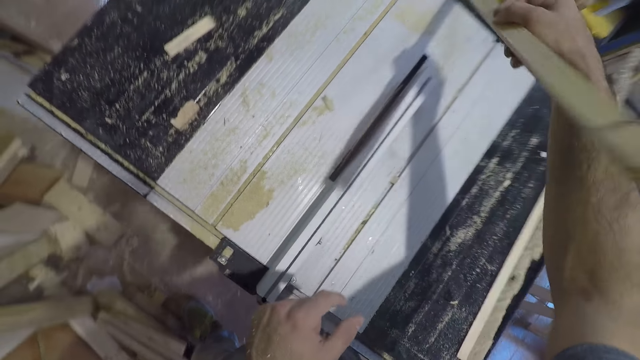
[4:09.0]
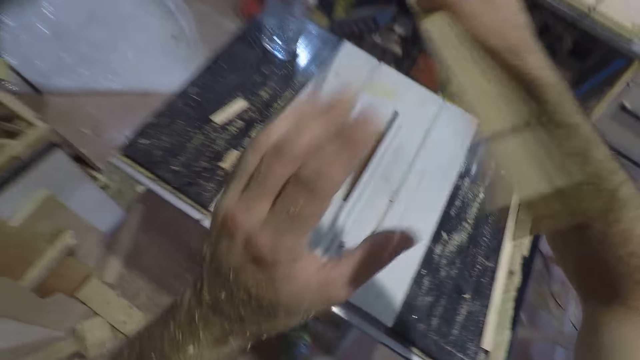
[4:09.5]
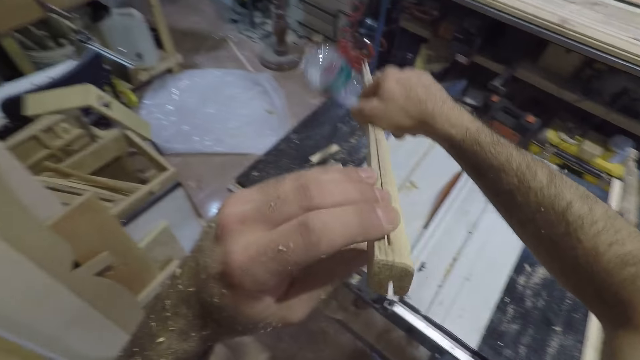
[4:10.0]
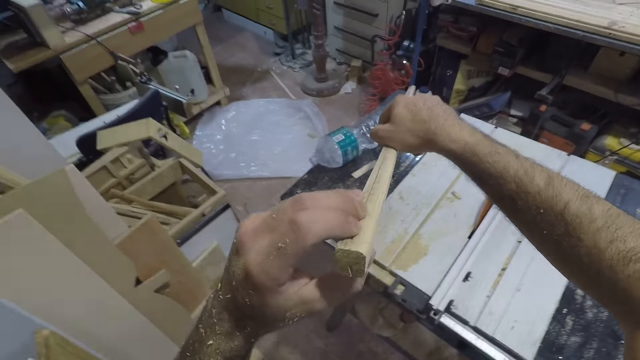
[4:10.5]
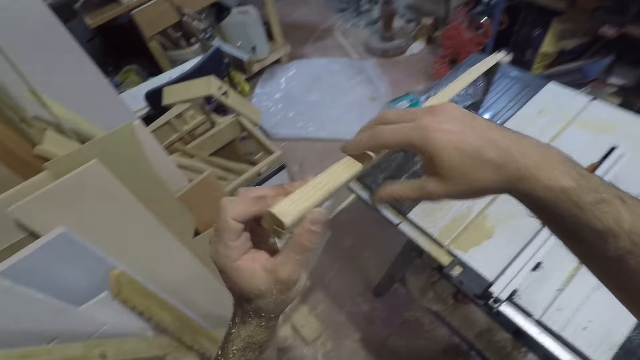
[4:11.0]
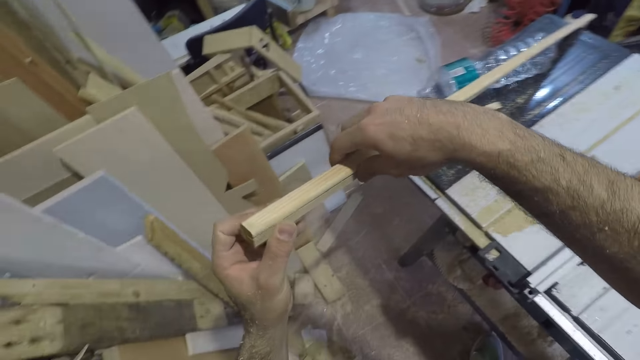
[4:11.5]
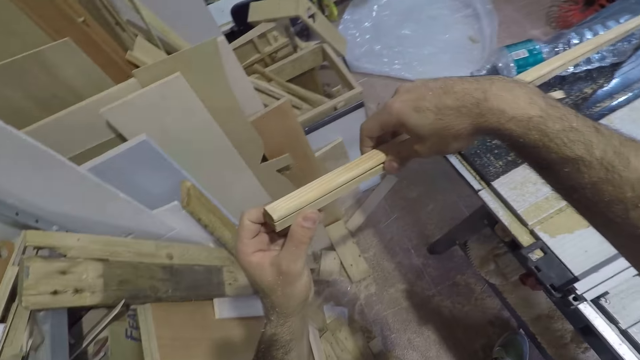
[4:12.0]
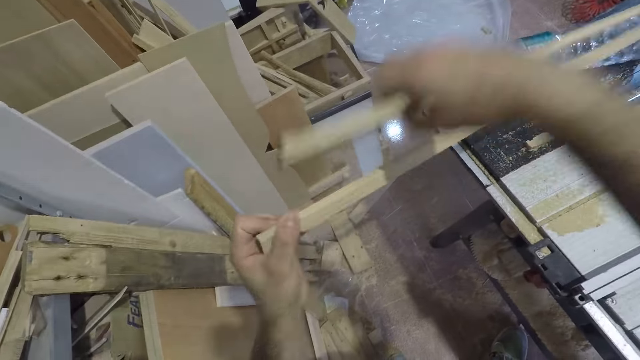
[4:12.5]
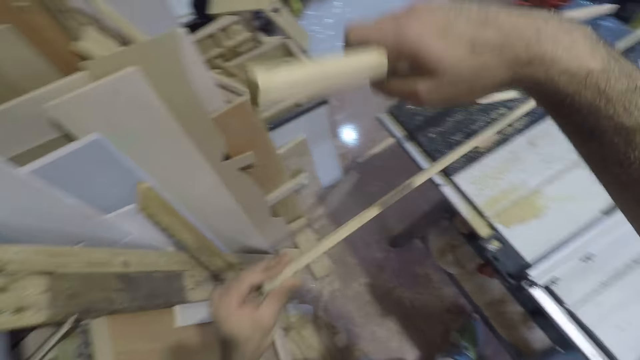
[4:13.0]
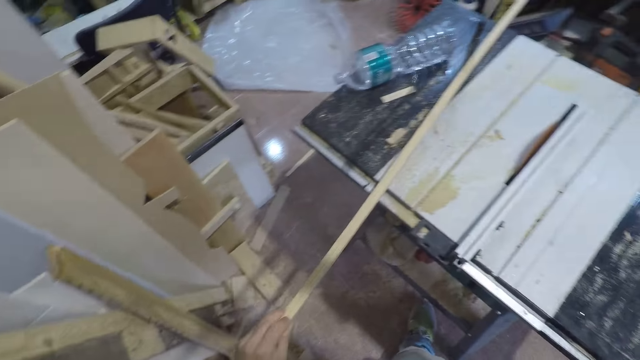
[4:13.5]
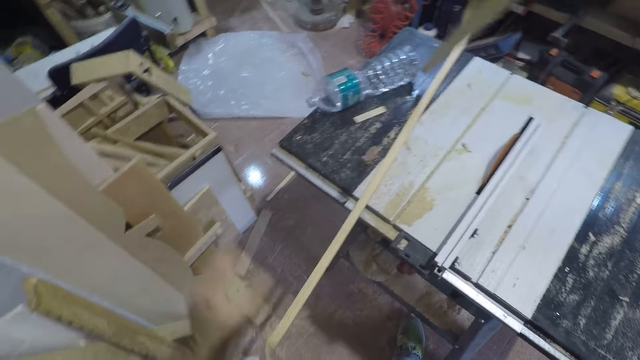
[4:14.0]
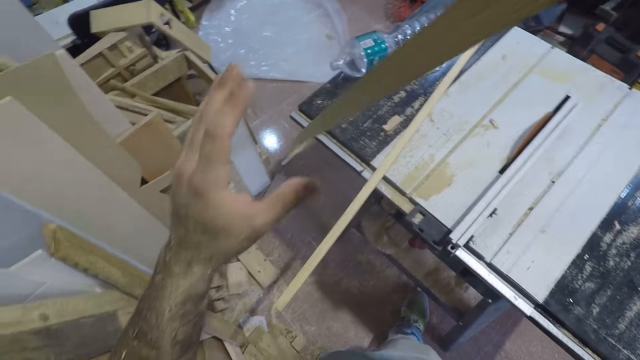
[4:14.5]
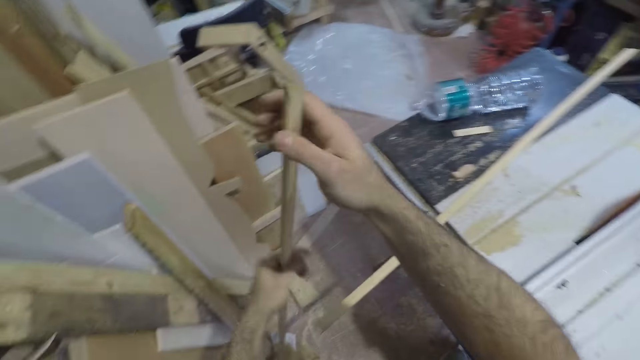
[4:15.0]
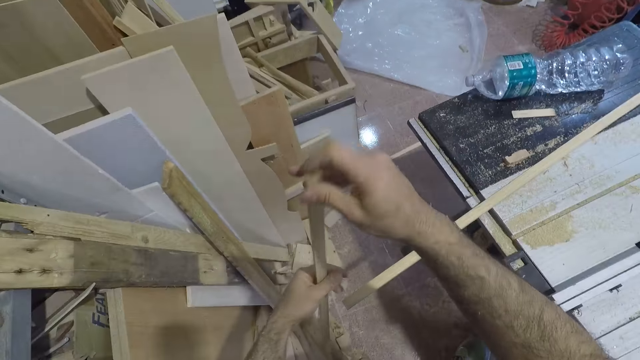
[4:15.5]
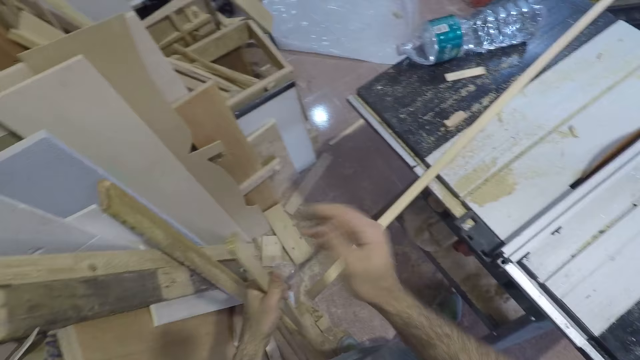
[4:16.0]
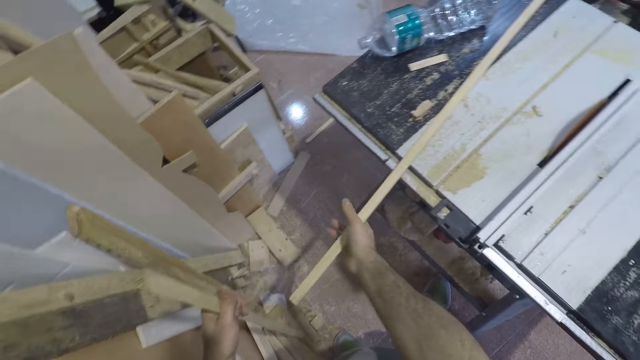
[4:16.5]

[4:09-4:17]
The camera wearer picks up the piece of wood with his right hand. He holds the piece of wood with both hands. He knocks down a water bottle with the piece of wood. He divides the wood into two. He drops the wood on the floor. He holds a piece of wood with both hands. He holds the piece of wood with his left hand.

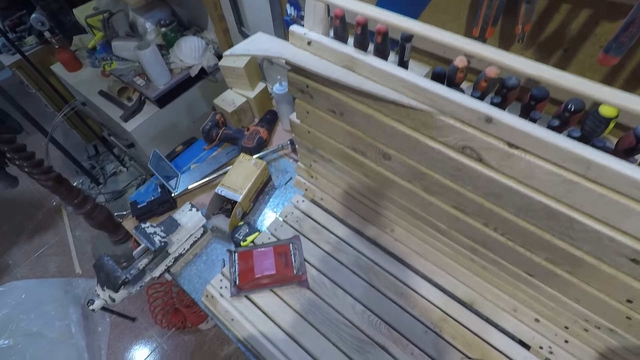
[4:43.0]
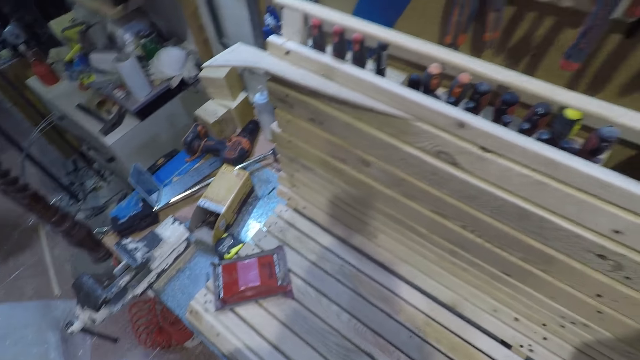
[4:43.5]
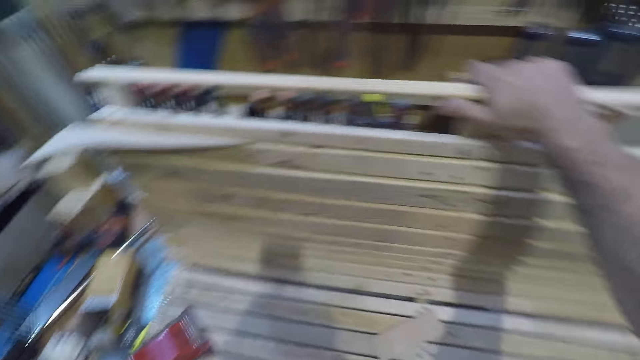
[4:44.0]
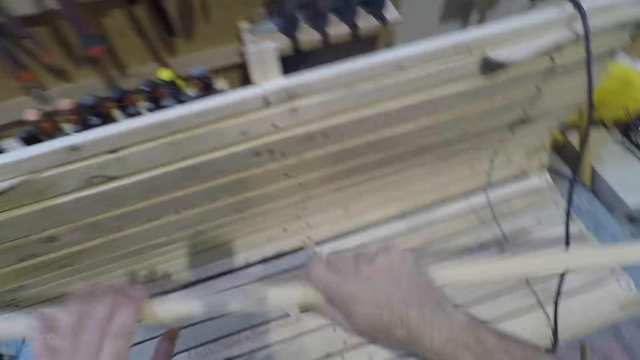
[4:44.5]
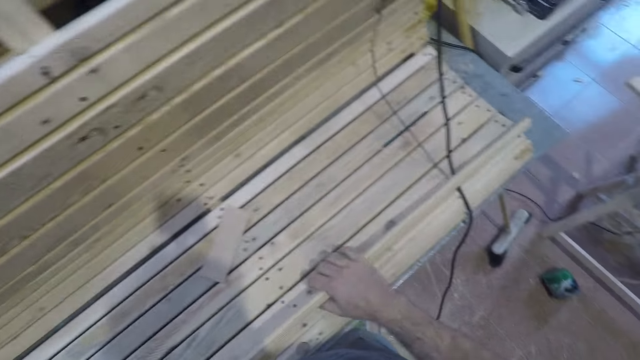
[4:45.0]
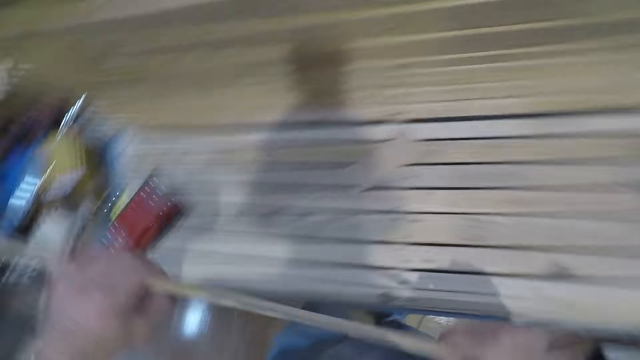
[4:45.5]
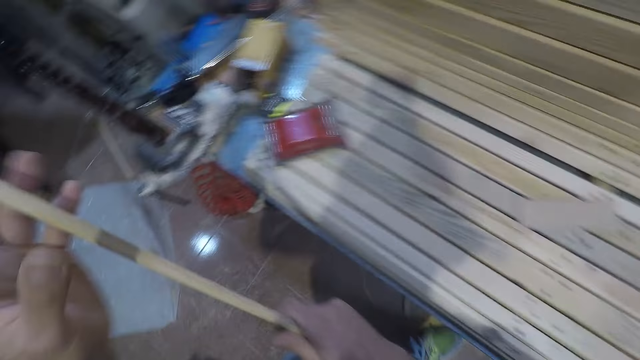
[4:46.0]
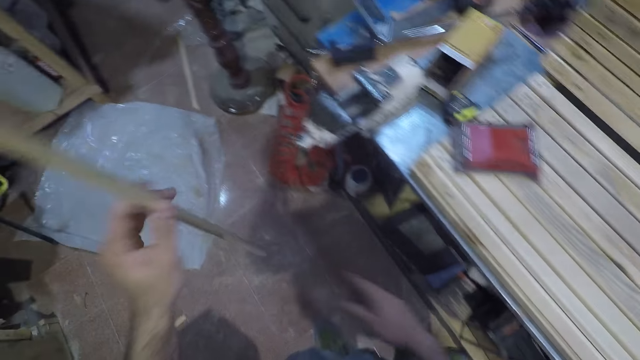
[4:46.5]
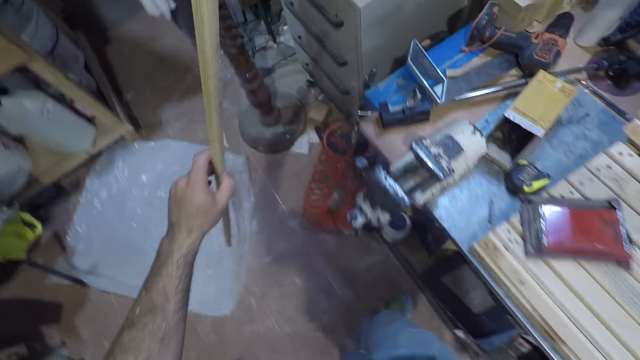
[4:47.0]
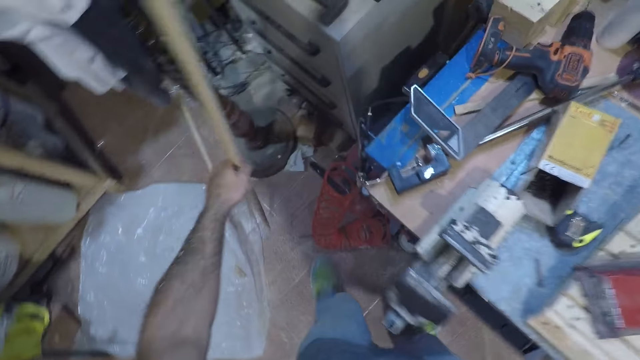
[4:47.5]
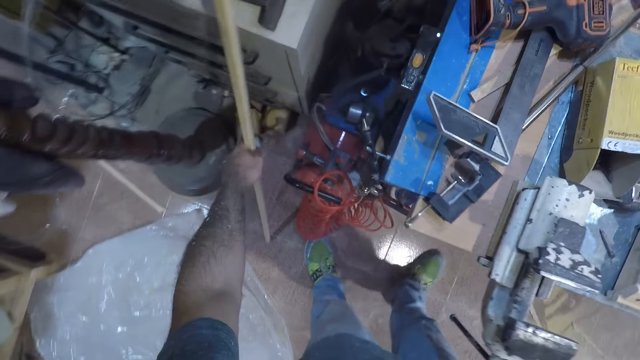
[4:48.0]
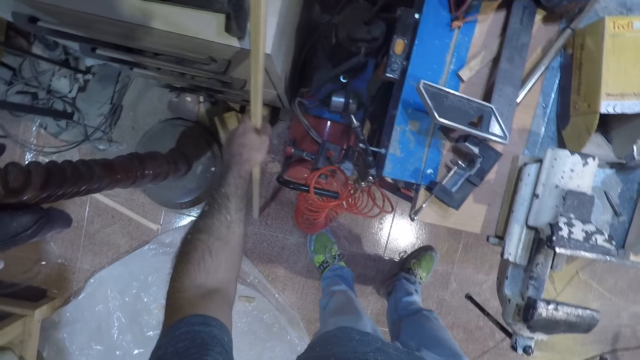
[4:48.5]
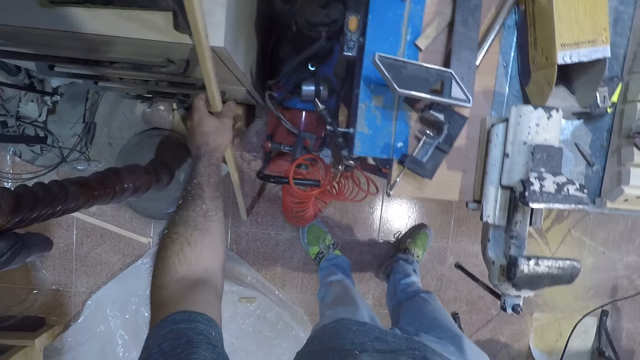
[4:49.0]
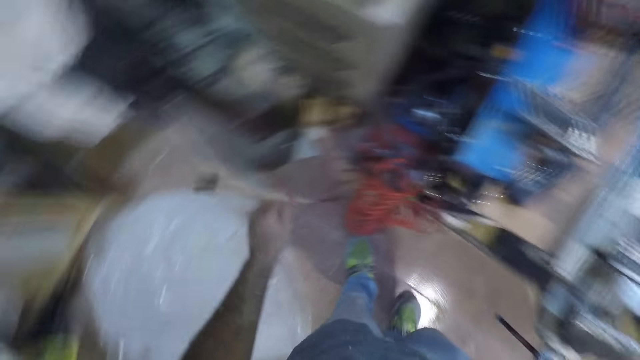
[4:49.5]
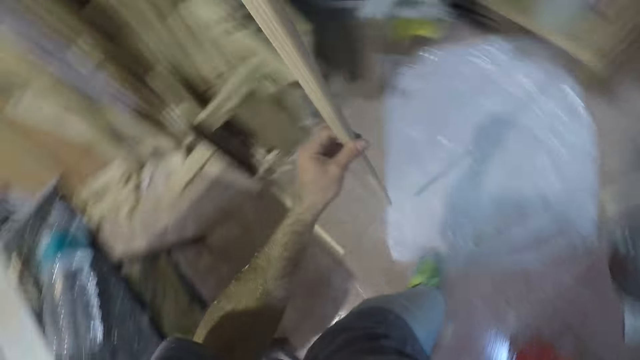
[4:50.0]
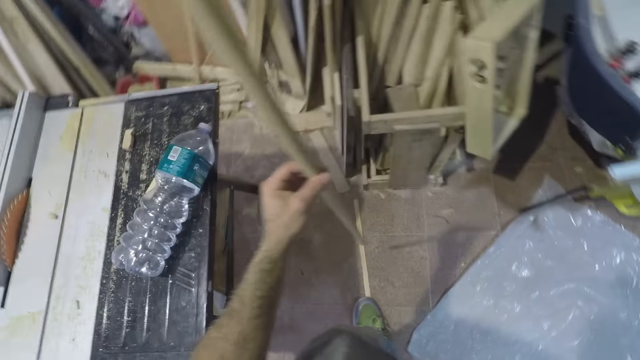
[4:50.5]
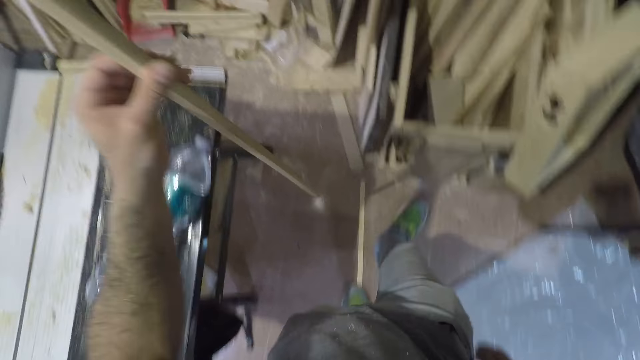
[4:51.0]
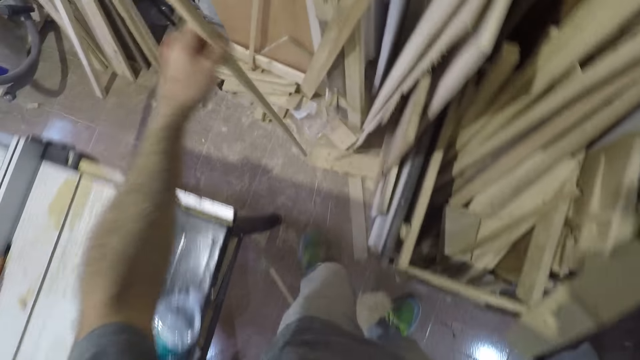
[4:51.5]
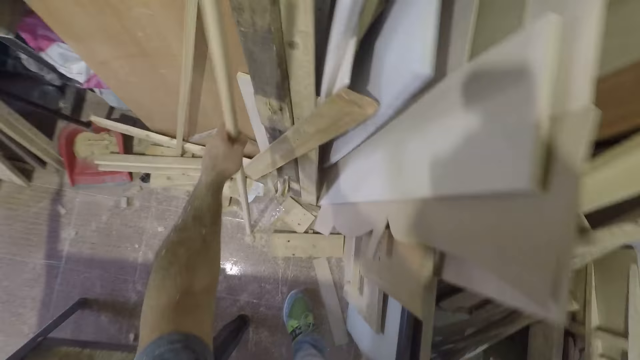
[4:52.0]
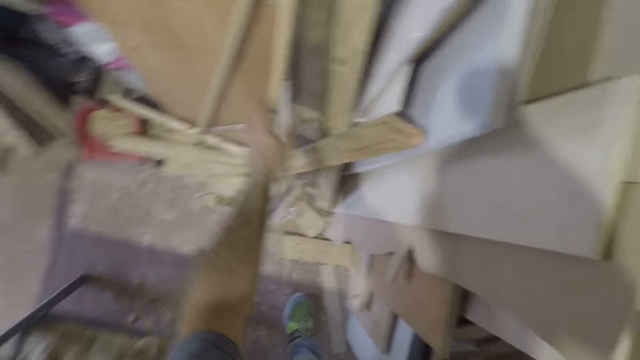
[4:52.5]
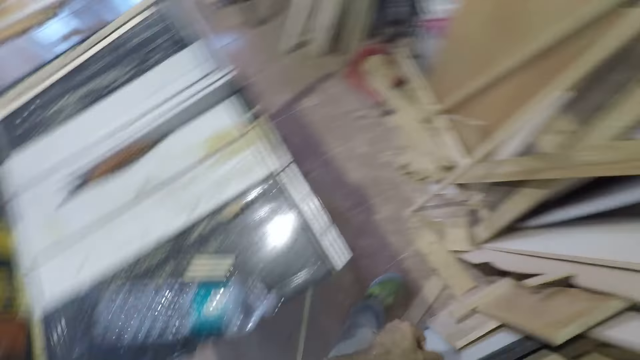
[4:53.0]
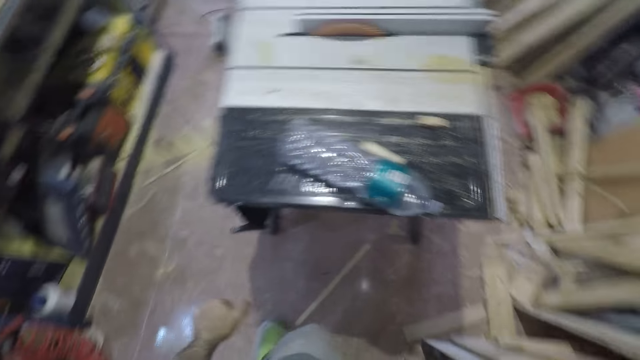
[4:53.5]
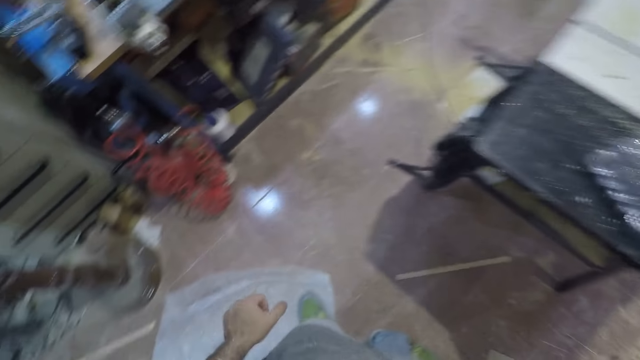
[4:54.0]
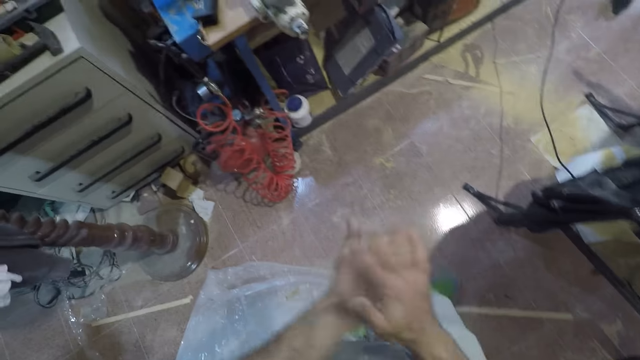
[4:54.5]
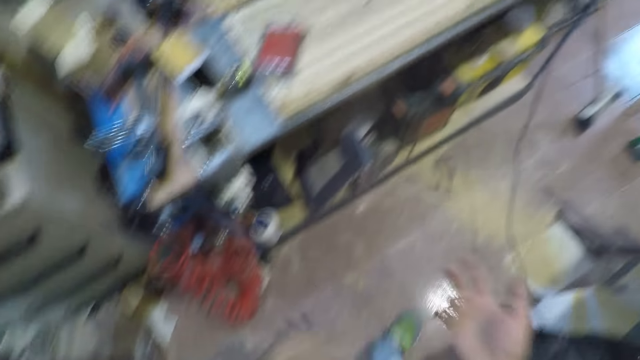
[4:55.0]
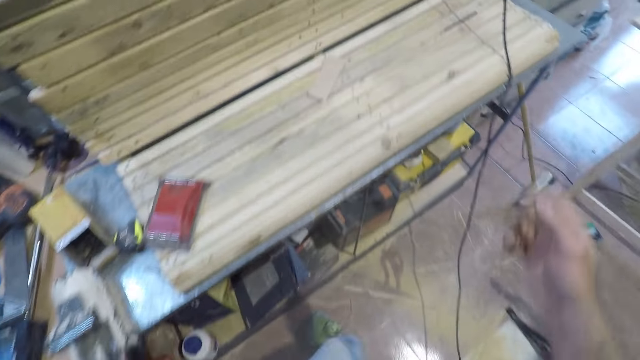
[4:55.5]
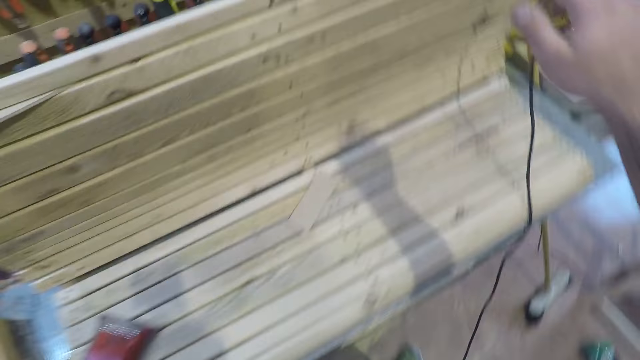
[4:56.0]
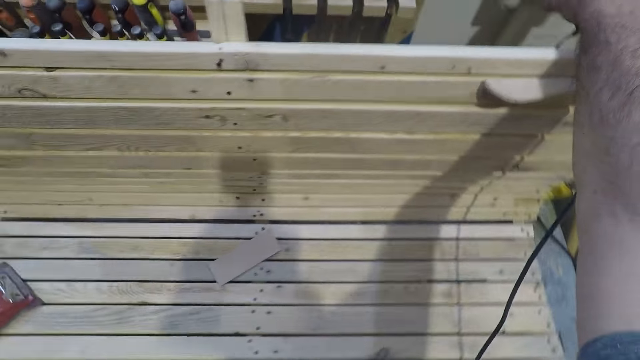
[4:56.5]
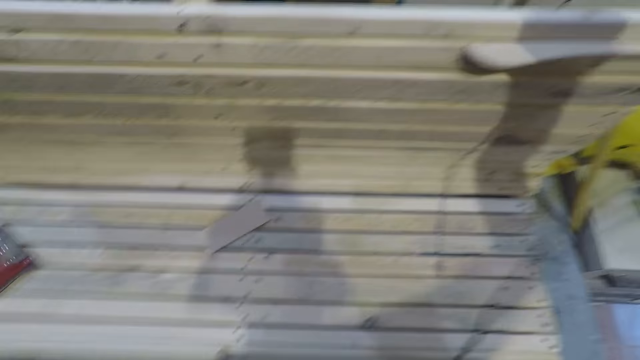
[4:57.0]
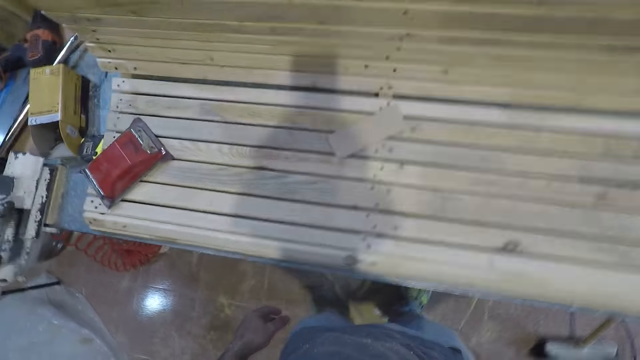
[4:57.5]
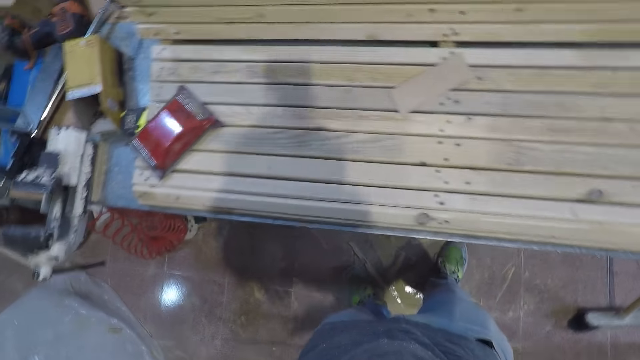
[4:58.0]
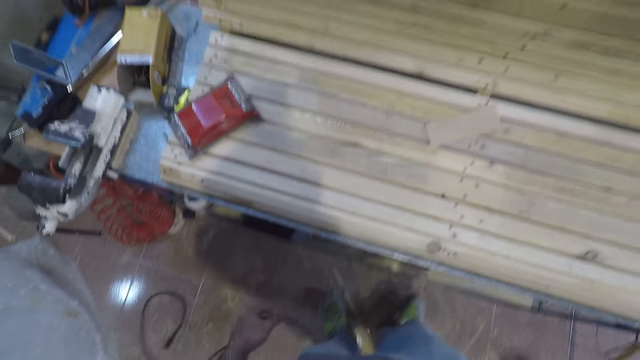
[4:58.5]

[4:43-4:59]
The camera wearer removes the wood from the uncompleted chair. They drop the wood on the uncompleted chair. They place the plank against a drawer on the cabinet. They take the plank from the cabinet. They turn around. They drop the plank. They place the timber along the wall. They turn around. They walk to the bench. They clap the hand. They walk around. They remove a plug or adapter from the socket. They throw the adapter on the floor.
